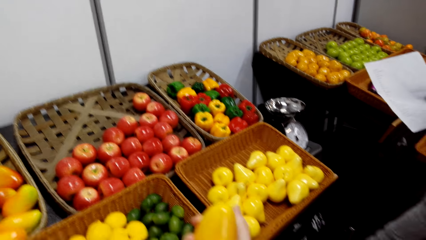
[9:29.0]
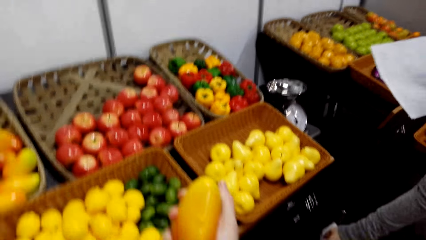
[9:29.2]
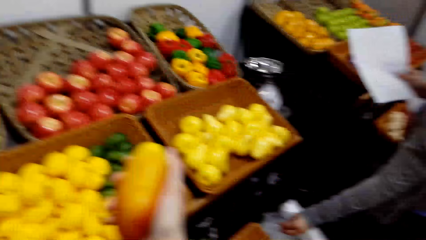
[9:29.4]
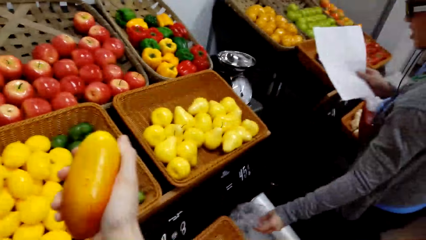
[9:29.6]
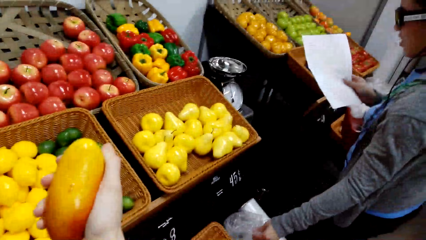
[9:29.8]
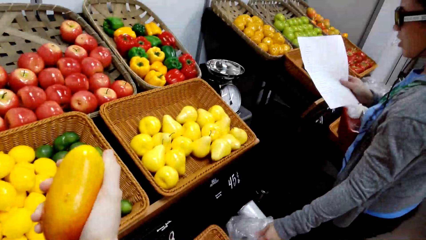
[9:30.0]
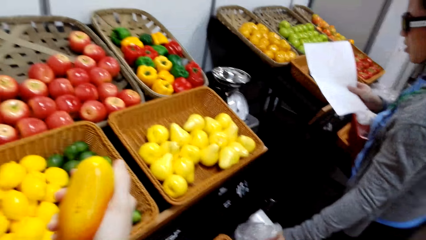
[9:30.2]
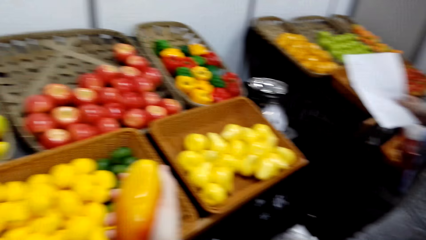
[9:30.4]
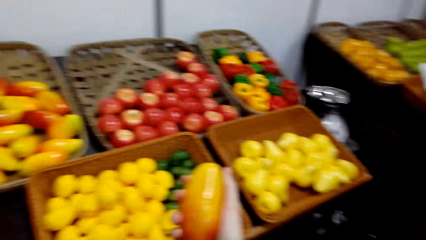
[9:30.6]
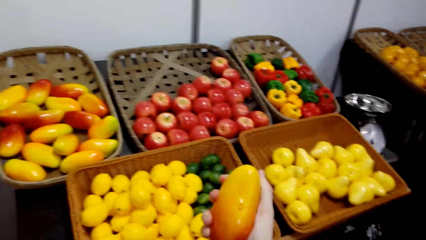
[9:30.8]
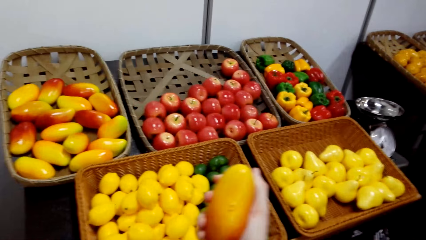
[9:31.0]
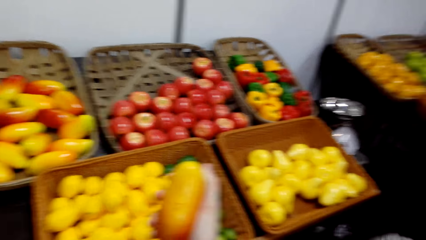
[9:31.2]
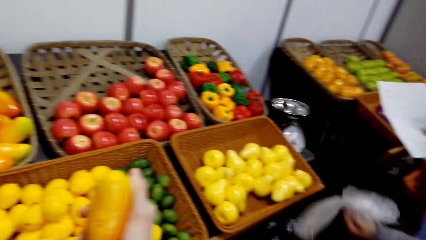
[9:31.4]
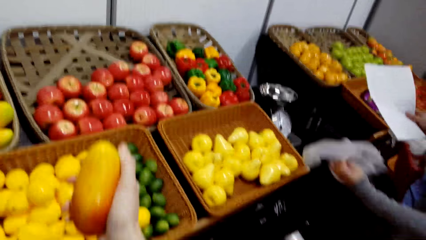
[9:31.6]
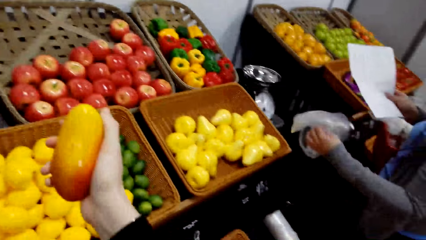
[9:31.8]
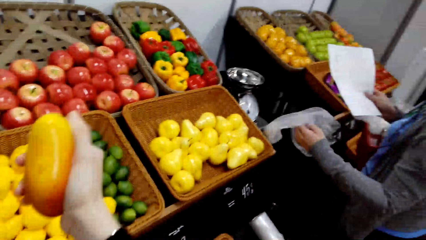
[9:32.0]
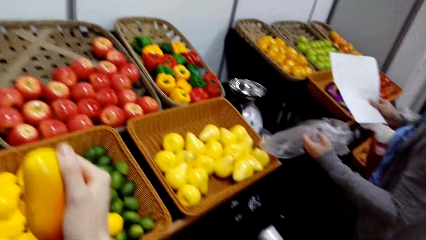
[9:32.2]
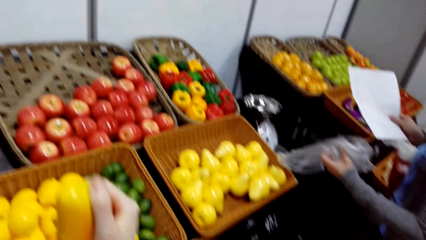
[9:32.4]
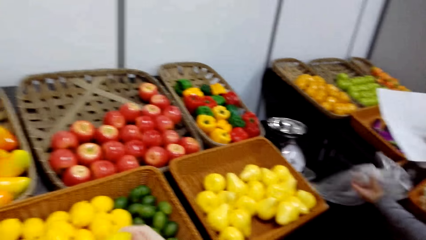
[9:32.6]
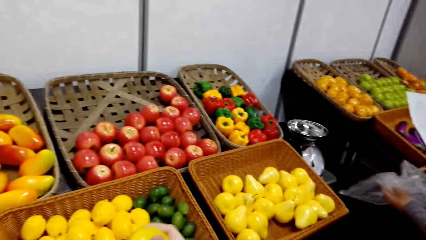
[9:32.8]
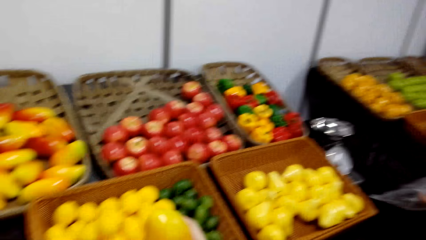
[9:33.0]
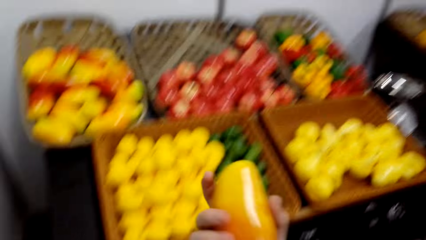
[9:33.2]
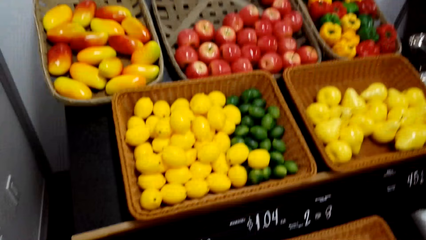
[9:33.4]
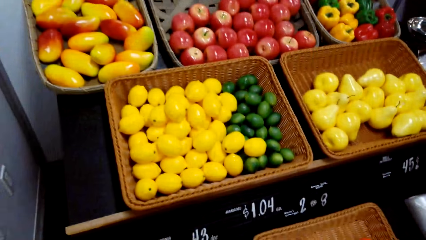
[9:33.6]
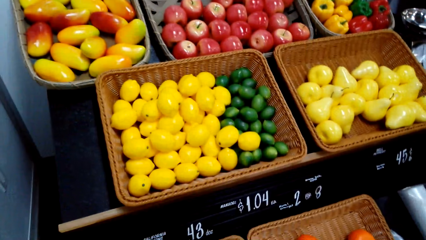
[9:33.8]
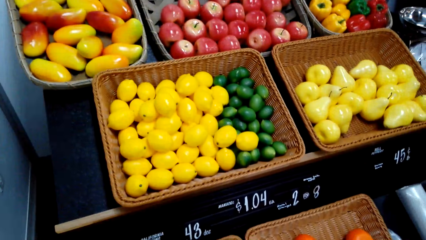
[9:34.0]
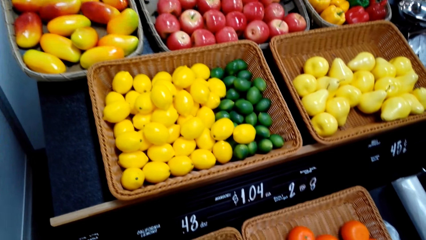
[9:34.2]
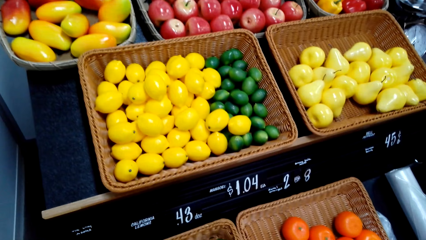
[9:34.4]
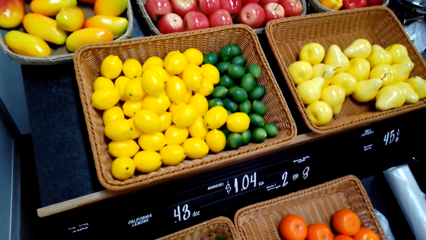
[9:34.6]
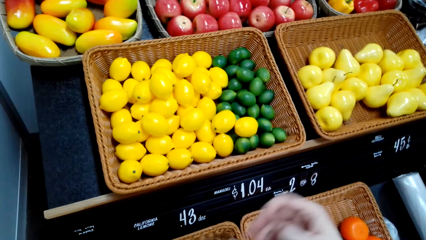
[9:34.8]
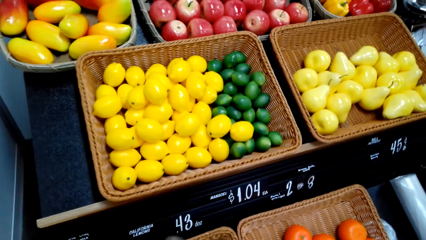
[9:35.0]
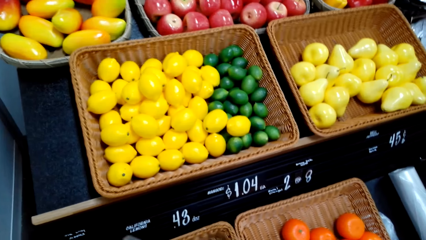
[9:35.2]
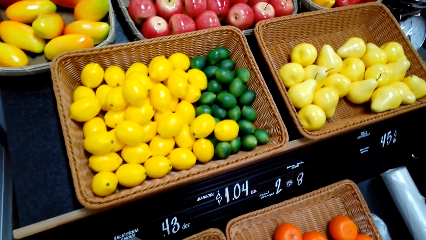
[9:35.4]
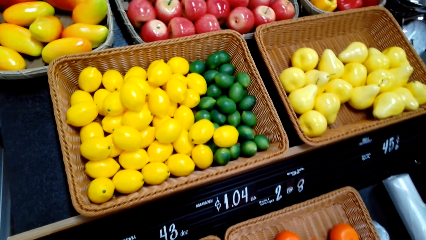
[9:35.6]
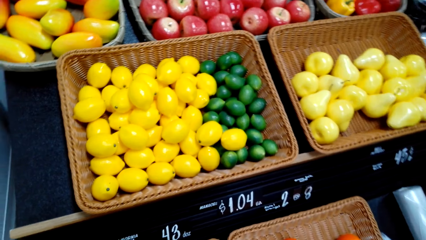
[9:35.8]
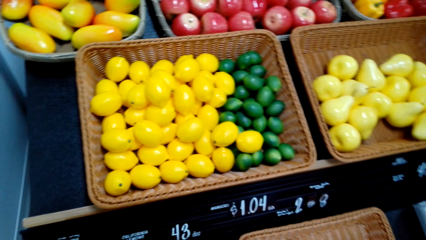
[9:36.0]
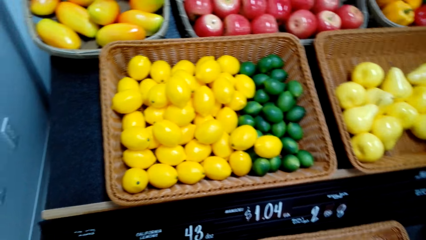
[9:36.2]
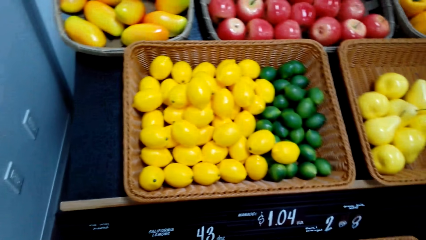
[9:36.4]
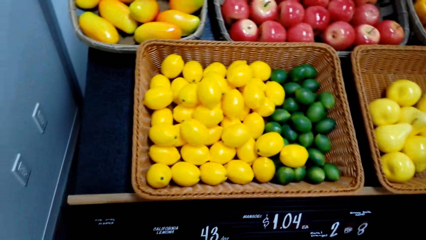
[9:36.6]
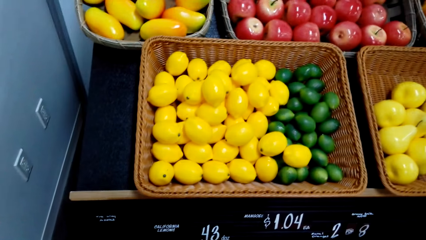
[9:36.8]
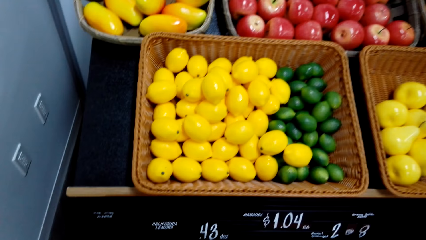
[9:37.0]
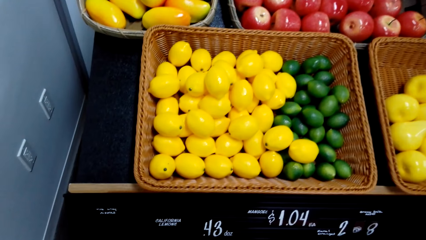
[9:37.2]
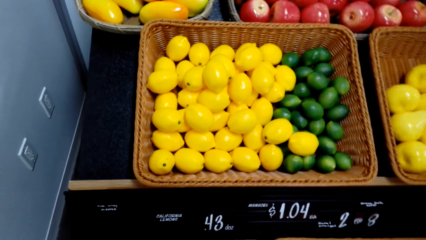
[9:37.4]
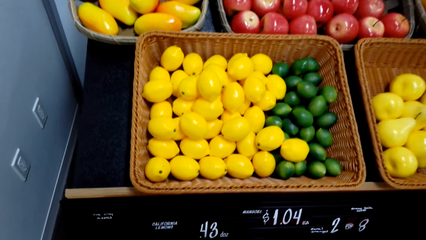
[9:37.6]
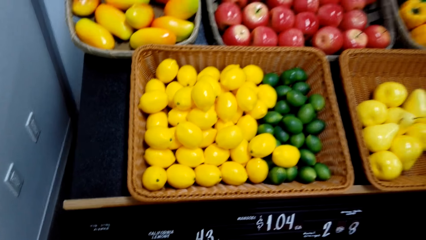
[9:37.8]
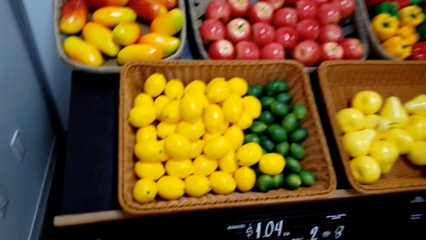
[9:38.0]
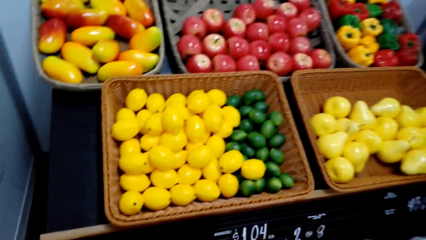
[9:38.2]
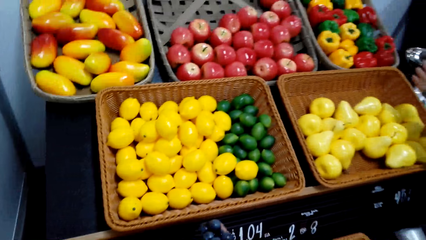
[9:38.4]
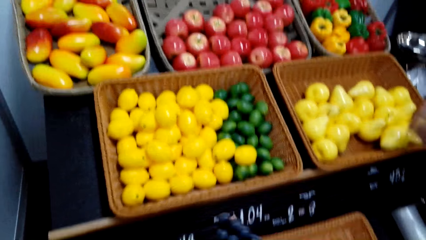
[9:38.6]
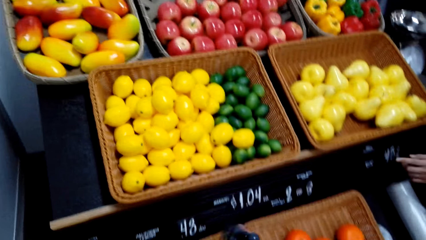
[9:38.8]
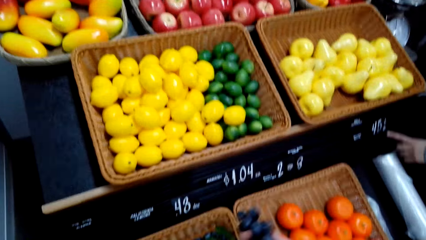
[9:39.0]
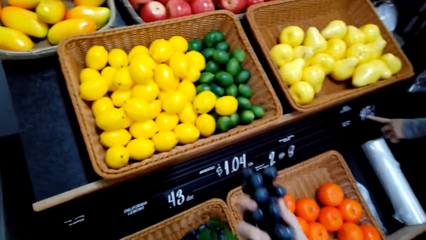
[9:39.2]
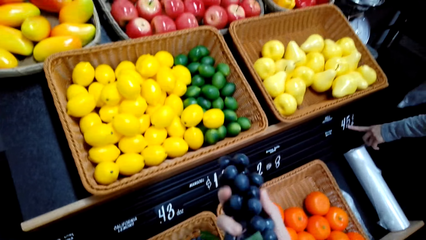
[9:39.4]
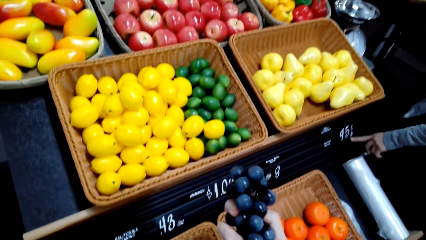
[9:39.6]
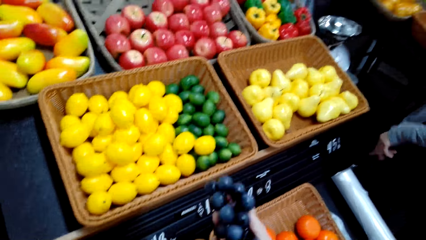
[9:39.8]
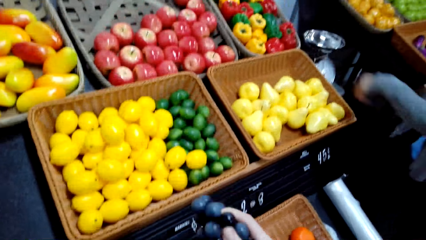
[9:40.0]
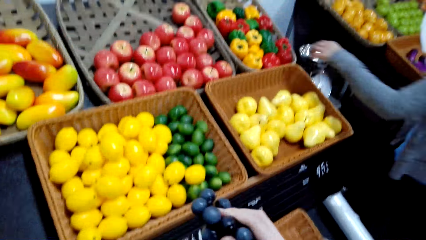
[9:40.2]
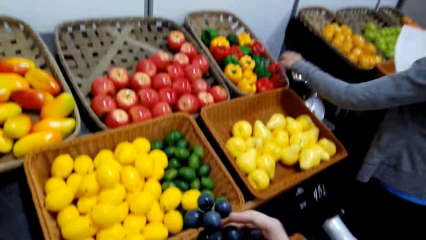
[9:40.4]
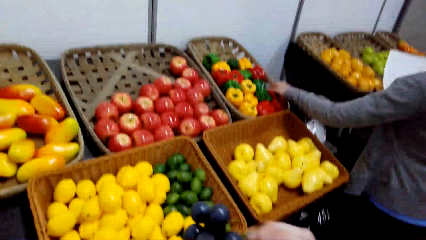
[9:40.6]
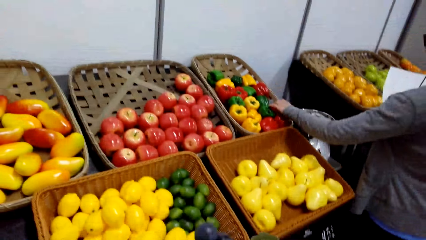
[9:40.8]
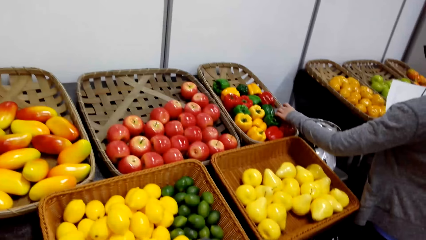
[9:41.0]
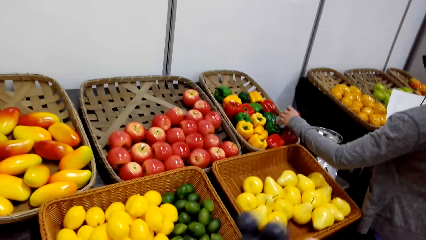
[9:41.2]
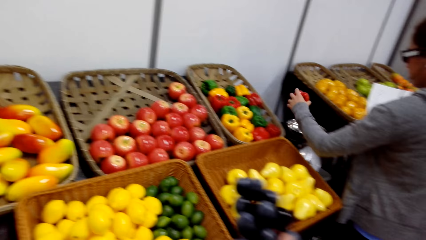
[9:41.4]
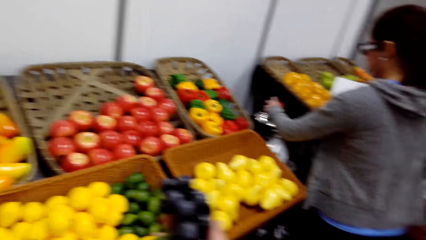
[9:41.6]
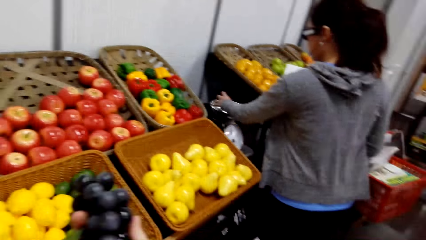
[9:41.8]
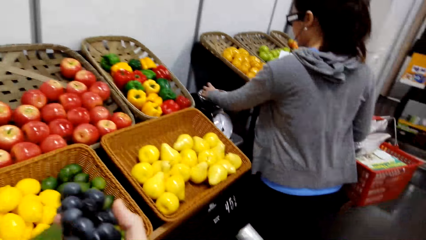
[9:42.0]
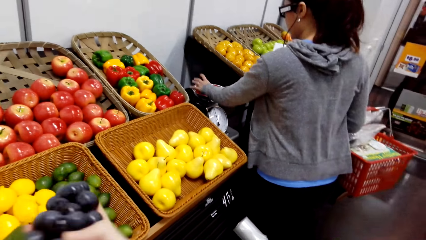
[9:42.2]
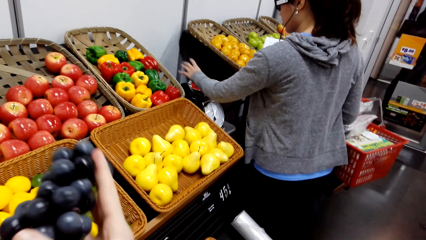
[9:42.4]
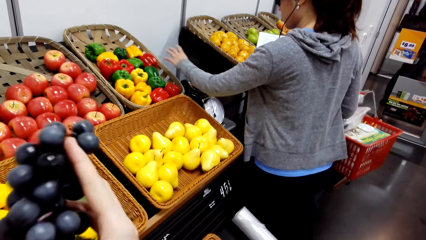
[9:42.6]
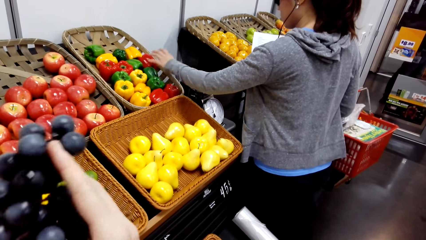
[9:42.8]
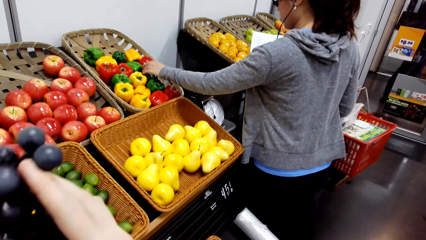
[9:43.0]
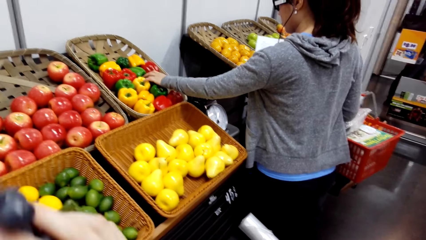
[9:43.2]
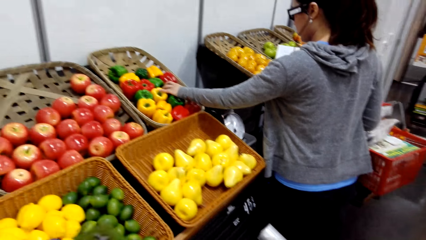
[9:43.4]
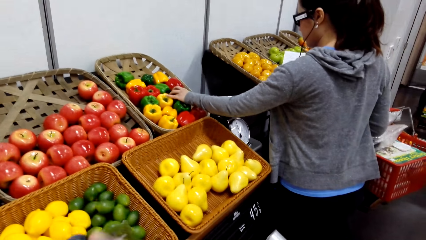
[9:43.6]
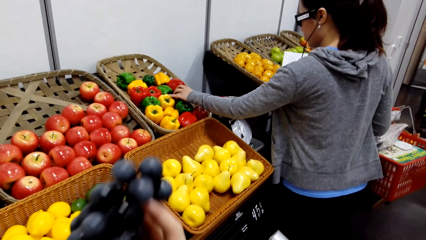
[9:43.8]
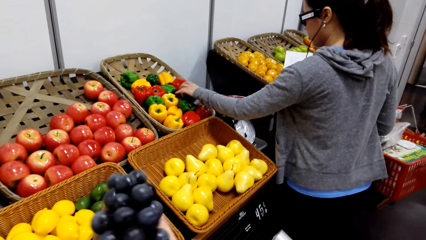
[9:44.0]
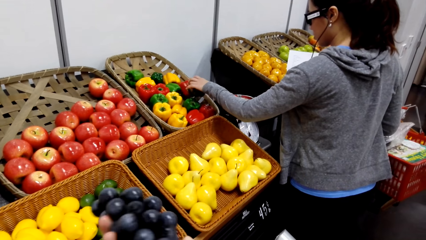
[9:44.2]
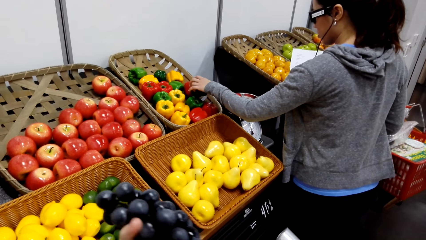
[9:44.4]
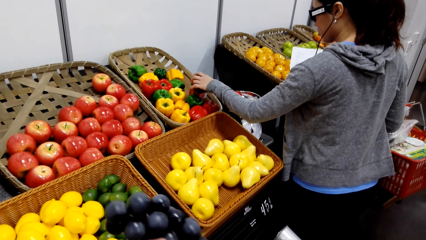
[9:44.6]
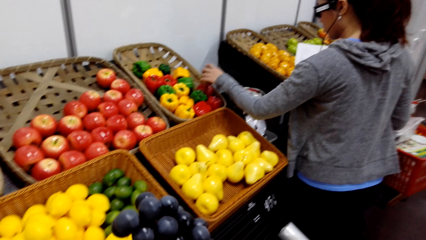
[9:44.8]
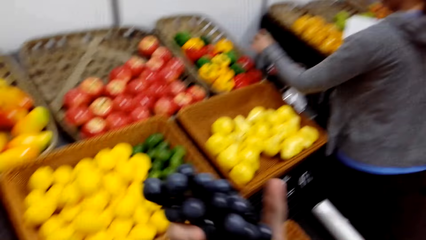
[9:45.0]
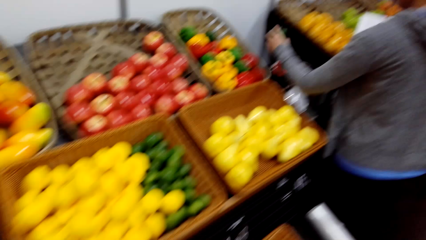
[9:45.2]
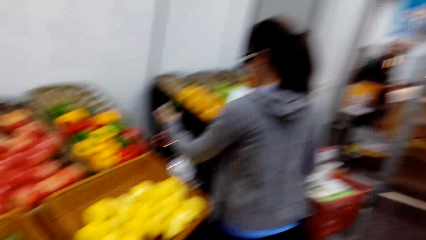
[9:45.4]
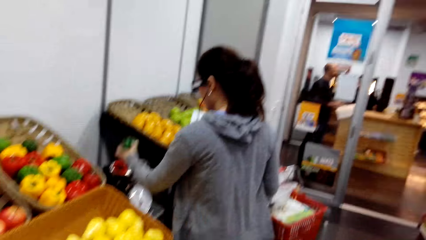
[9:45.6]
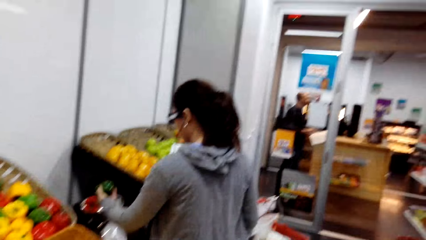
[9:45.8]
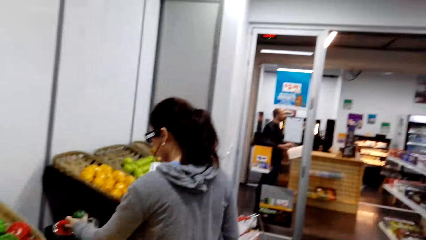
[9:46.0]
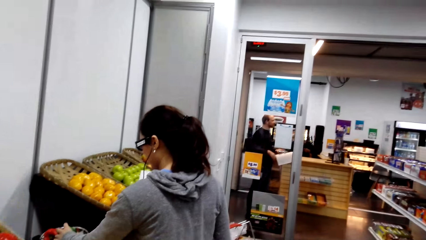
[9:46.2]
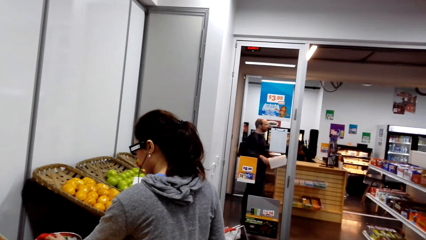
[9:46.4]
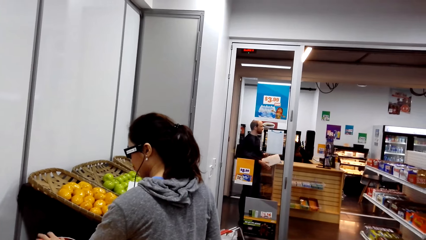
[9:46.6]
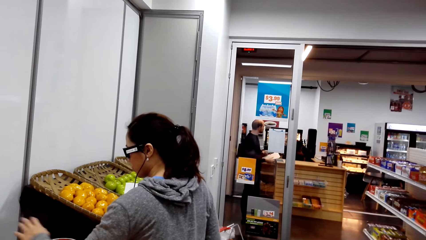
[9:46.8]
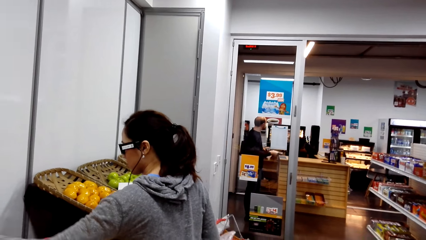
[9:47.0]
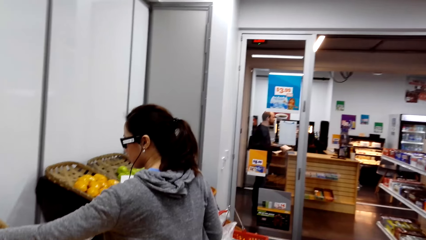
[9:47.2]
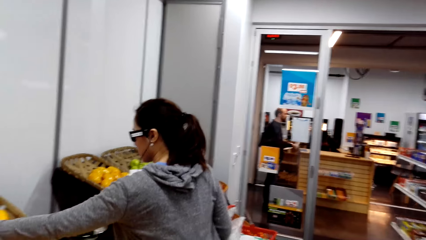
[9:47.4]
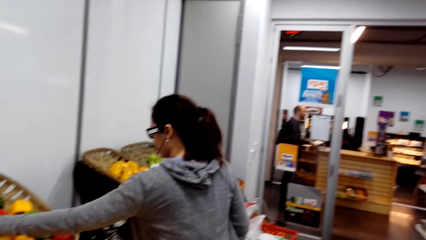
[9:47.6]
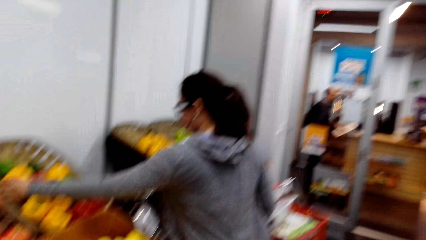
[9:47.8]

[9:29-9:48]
The camera wearer holds a mango. They view the mango. A woman reads on the paper and picks up a plastic bag from the shelf. The woman adjusts a plastic paper. The camera wearer packs the mango. They look around the fruit baskets. They view grapes in the right hand. The woman points at a price tag. The camera wearer holds the grapes. The woman picks up a red pepper from the plaited basket. The camera wearer adjusts the grapes in the hand. The woman puts the red pepper on the weighing scale and weighs the pepper. The woman picks up a red pepper from the plaited basket, views the pepper and puts the red pepper on the kitchen weighing scale. The woman adjusts peppers in a basket. The camera wearer looks around the fruit baskets.
